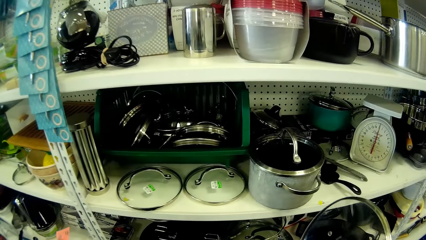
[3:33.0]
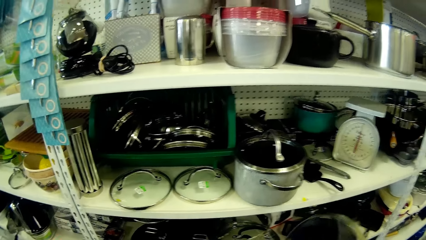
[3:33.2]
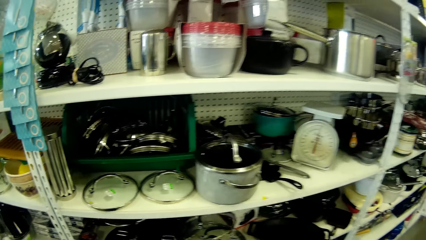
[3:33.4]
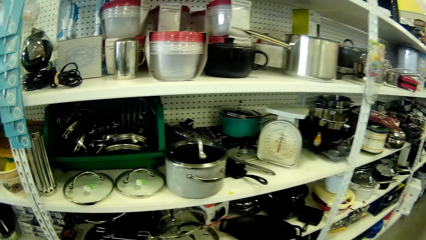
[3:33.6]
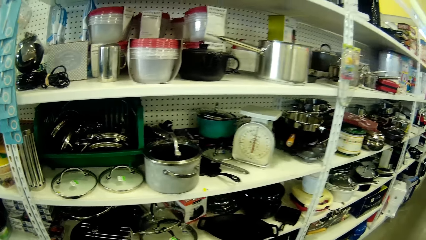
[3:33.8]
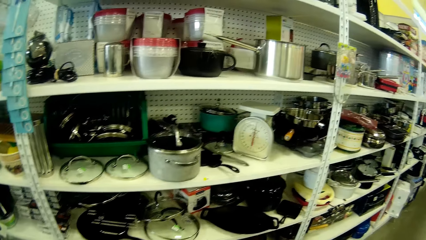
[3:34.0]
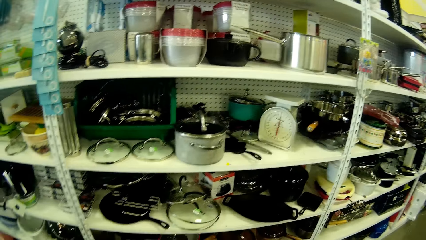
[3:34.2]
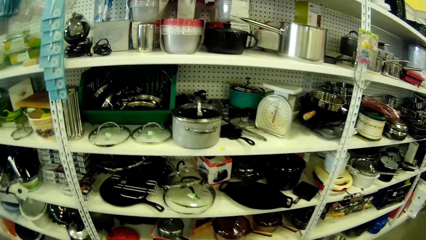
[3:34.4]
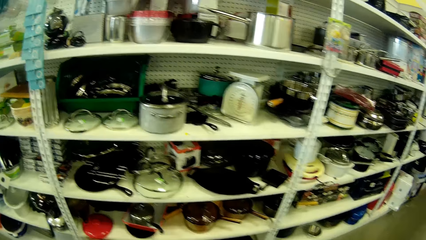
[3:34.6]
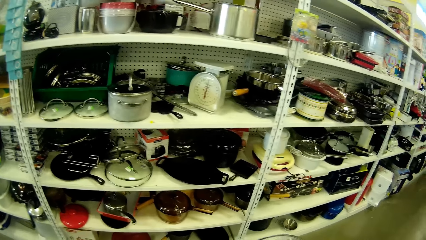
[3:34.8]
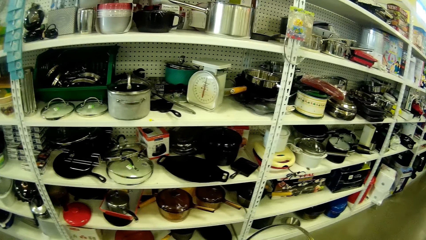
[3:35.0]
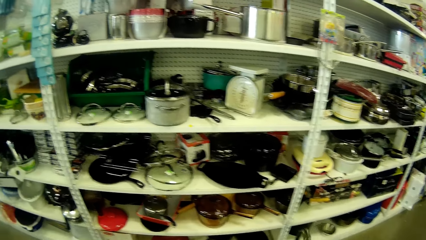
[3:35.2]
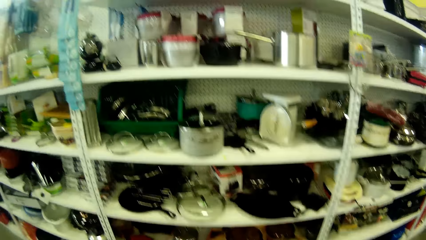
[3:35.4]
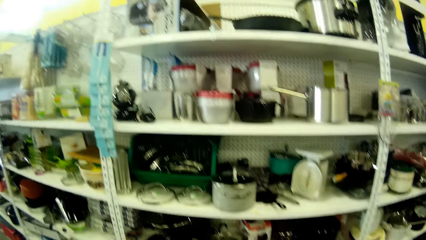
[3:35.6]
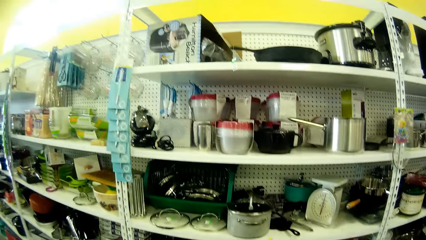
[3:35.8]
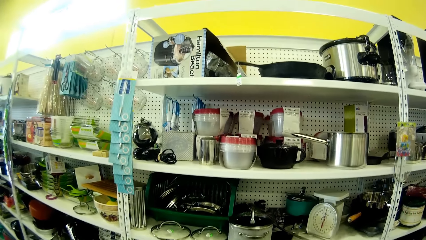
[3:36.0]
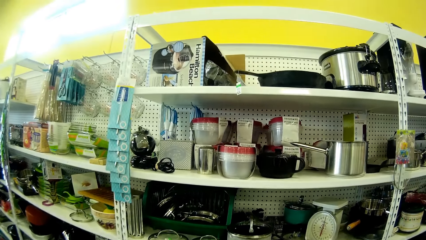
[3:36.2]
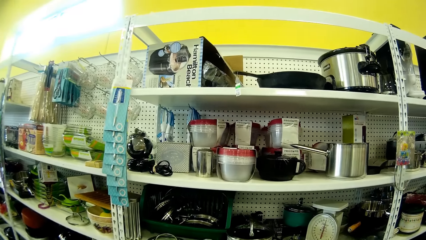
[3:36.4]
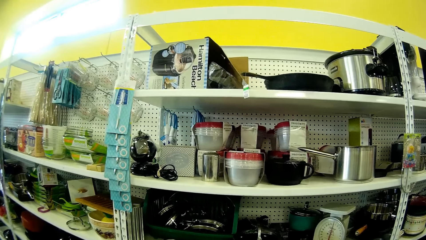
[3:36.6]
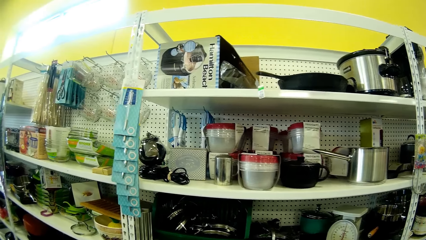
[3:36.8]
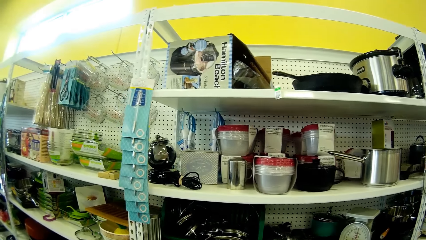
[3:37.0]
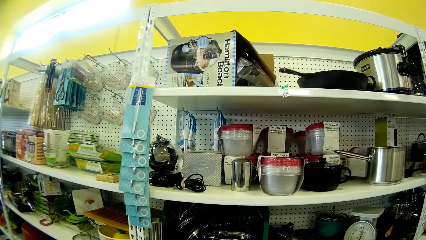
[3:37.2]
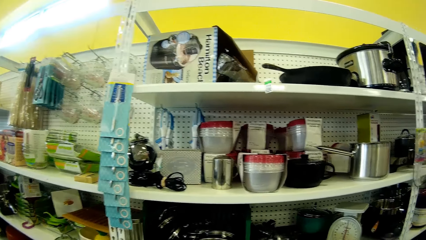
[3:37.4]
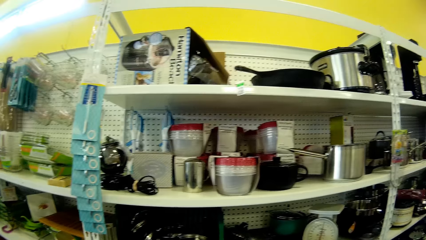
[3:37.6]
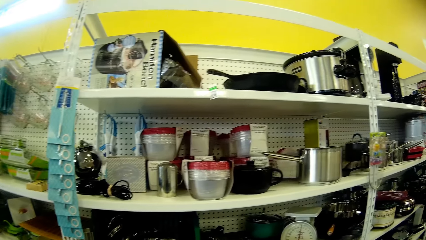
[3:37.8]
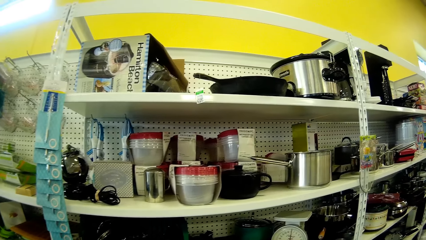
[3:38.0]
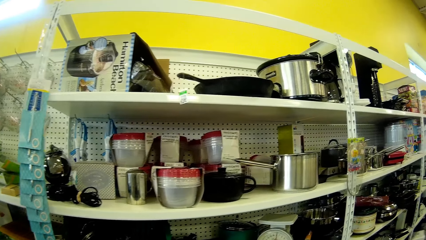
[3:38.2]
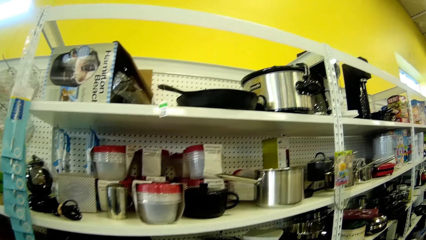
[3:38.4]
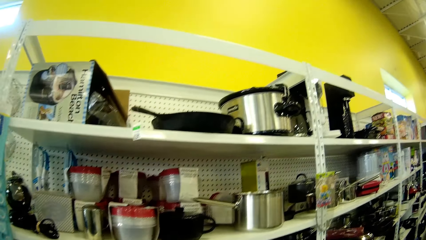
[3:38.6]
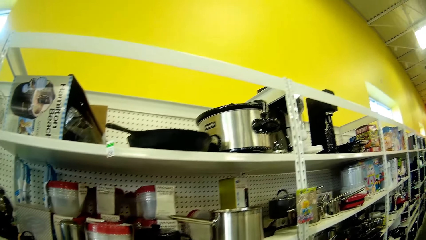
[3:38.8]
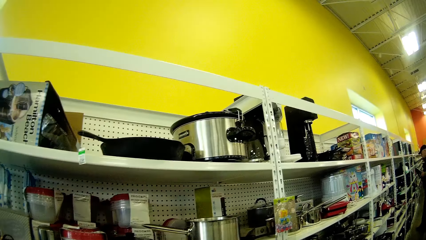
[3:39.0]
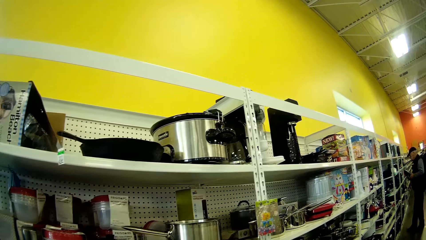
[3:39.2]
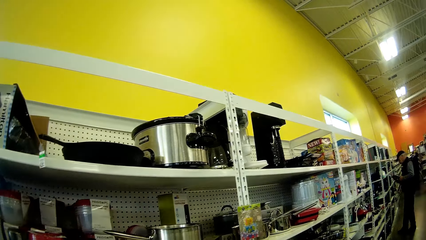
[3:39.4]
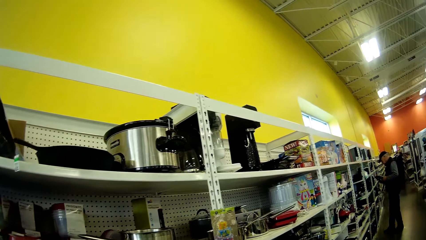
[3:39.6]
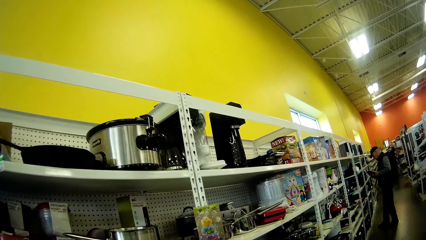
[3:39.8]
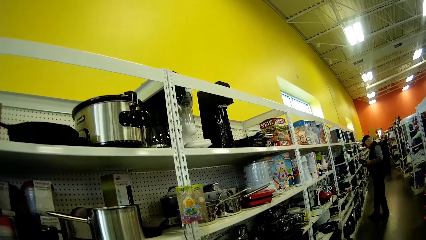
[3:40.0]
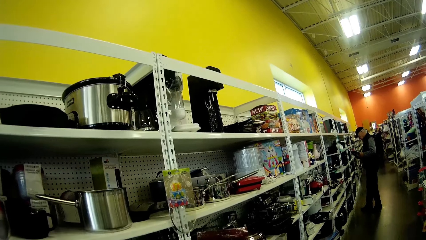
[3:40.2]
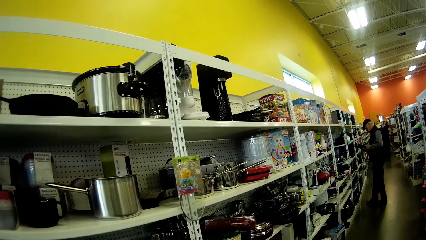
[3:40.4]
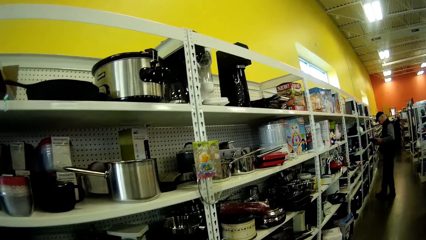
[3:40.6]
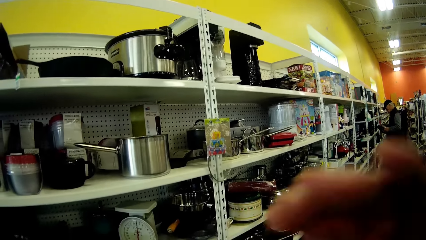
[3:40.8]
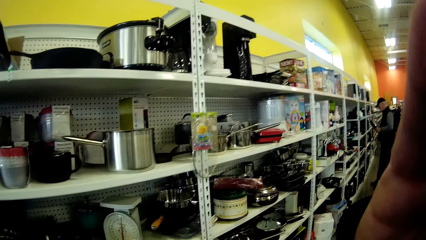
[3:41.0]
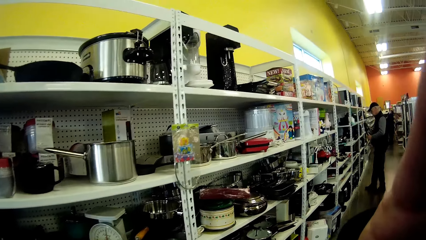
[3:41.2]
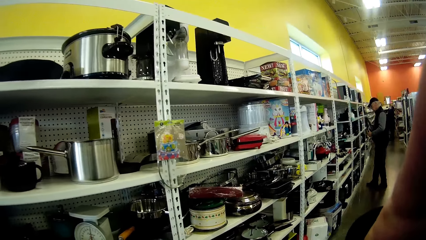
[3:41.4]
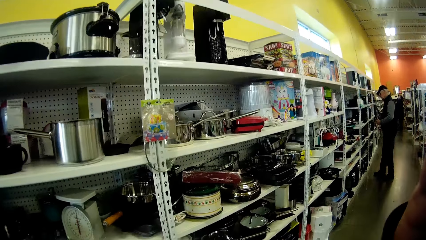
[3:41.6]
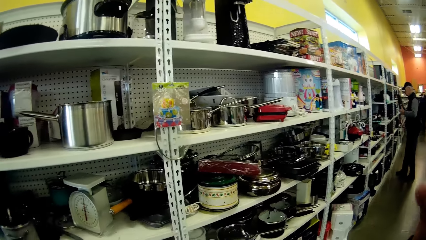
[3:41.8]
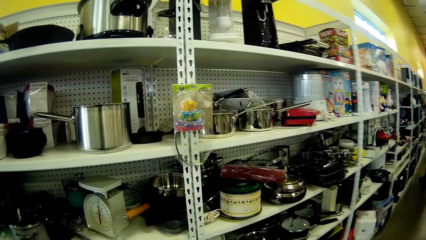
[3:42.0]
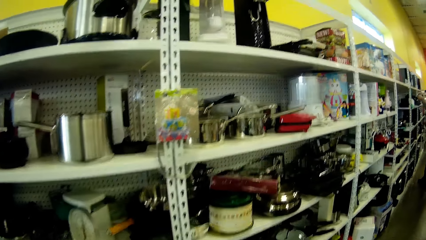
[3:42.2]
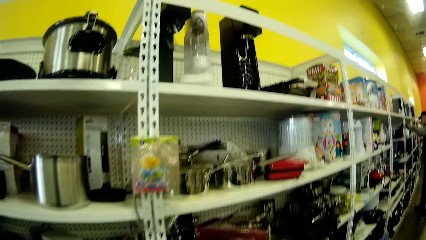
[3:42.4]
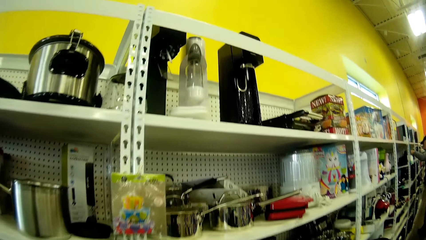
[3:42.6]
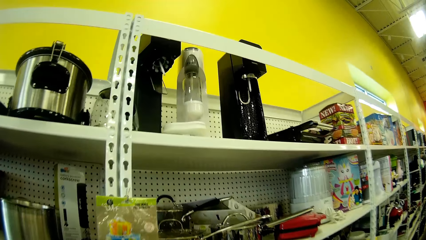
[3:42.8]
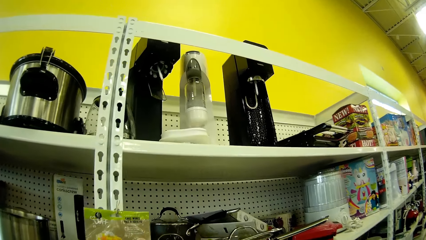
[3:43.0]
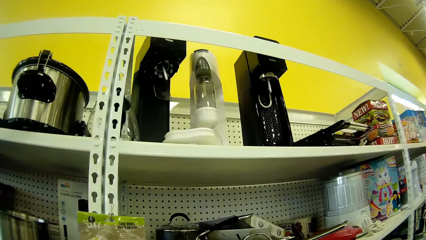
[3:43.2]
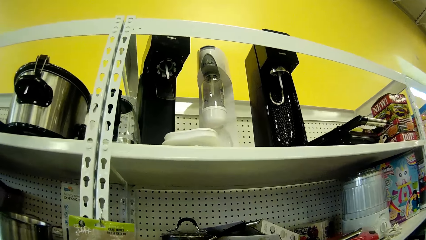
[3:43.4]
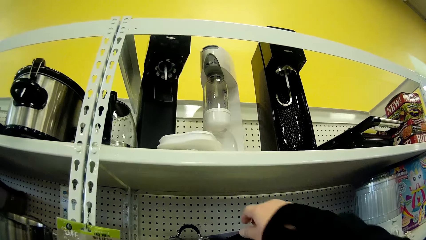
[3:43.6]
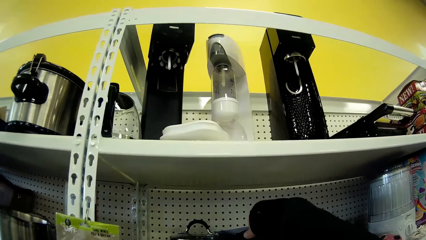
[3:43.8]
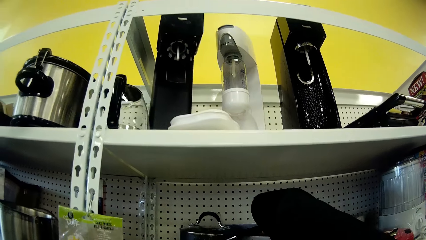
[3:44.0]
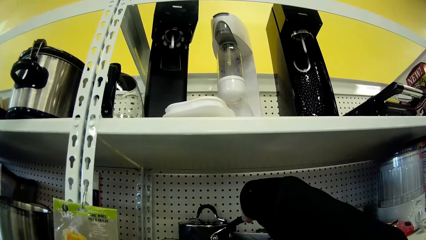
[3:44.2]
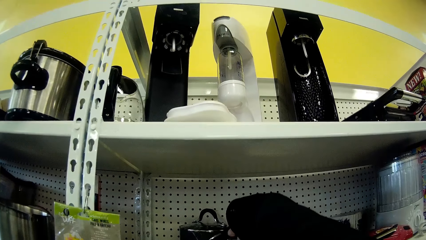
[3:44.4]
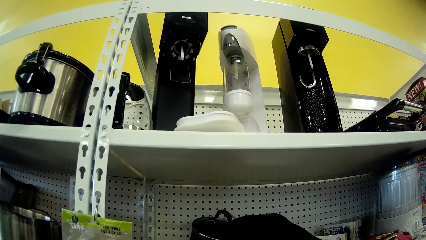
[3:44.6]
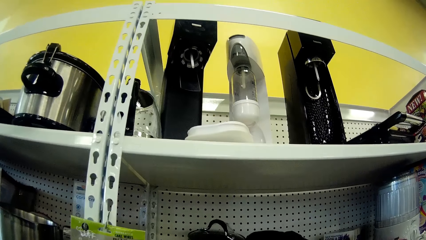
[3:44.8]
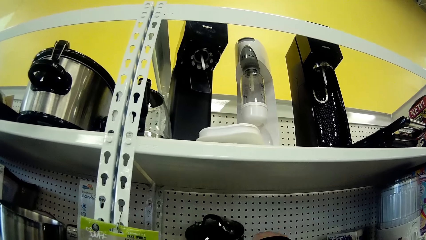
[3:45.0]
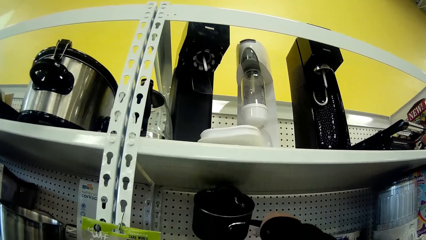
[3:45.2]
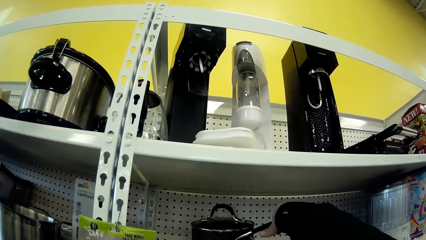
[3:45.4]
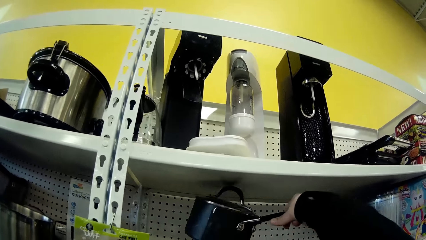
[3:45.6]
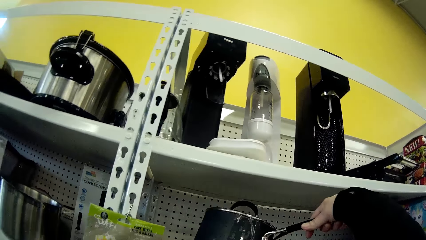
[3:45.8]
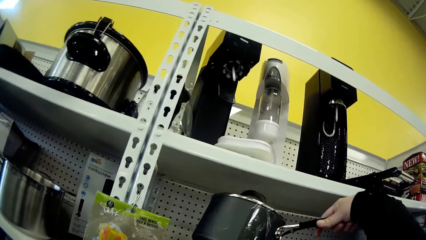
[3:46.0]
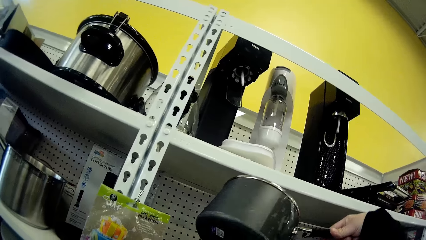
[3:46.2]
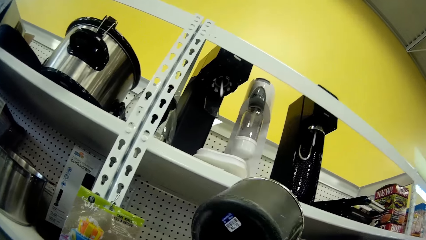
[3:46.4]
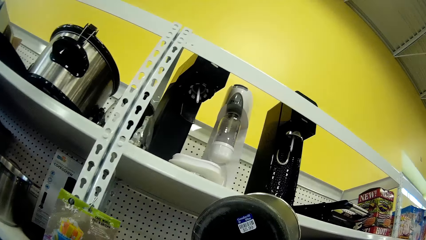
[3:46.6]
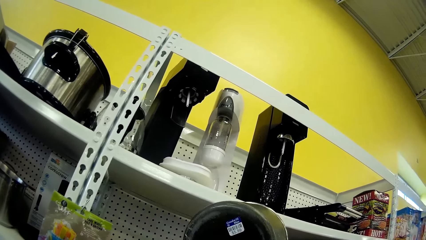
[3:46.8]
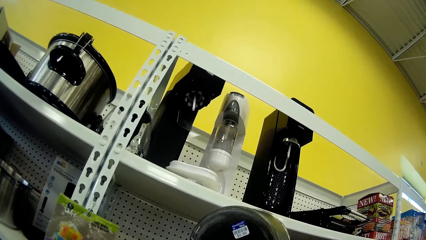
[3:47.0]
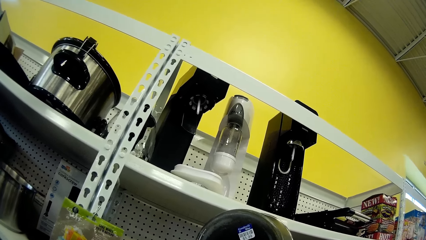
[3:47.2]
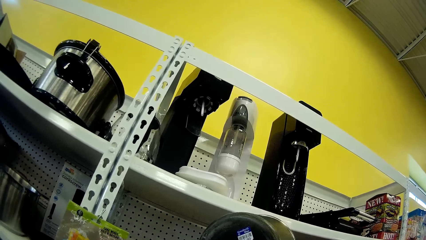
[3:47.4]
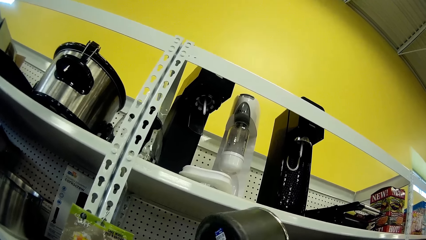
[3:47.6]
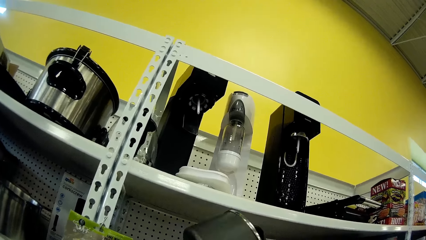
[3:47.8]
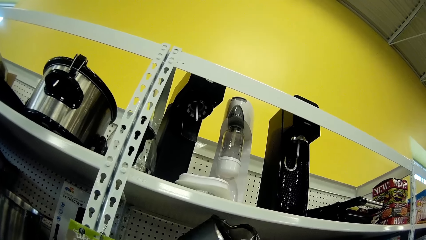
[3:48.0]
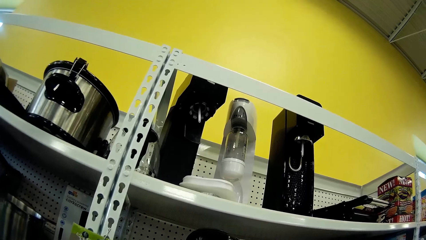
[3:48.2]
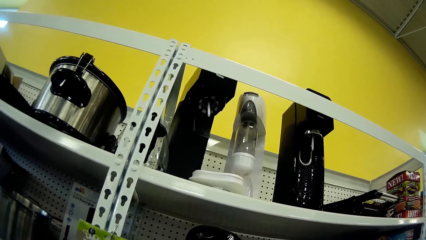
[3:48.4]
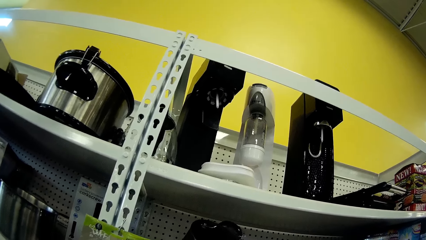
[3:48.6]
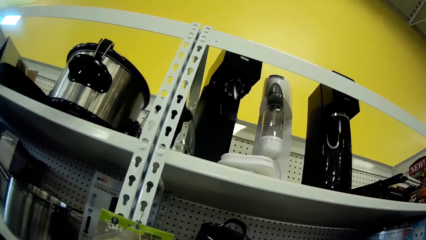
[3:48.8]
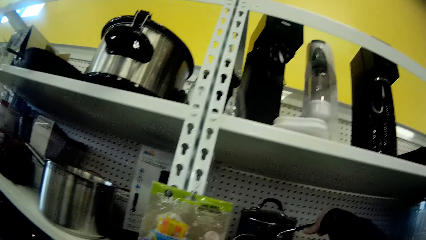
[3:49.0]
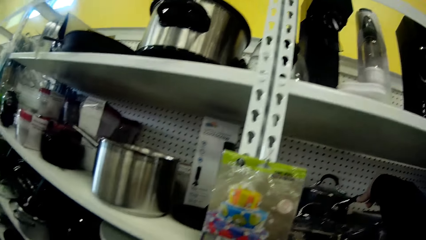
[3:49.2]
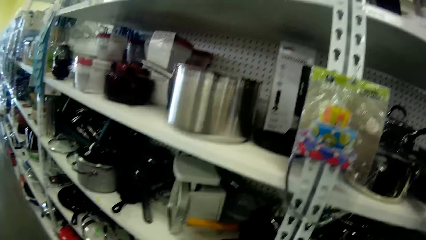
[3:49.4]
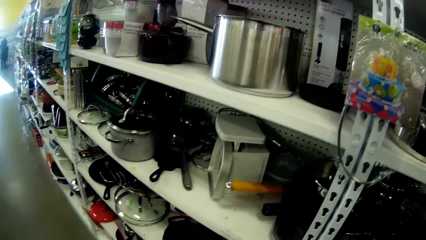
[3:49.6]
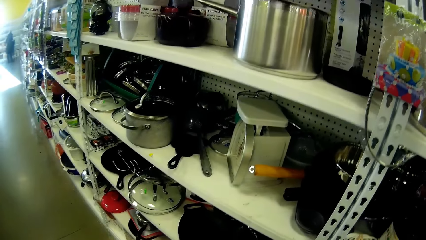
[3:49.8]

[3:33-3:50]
The camera wearer adjusts the camera. They pick up another cooking pot. They look at the cooking pot.
